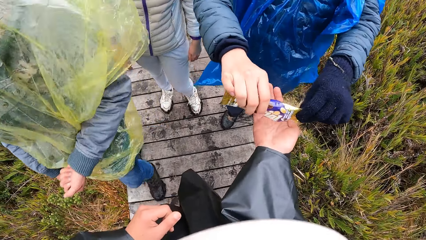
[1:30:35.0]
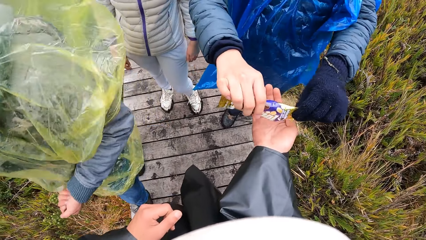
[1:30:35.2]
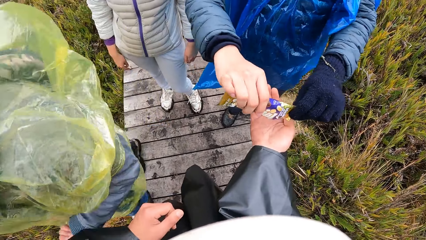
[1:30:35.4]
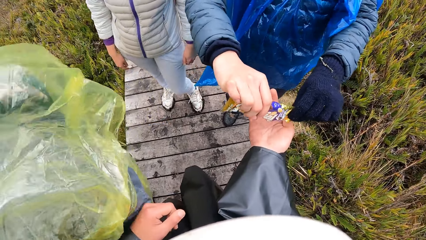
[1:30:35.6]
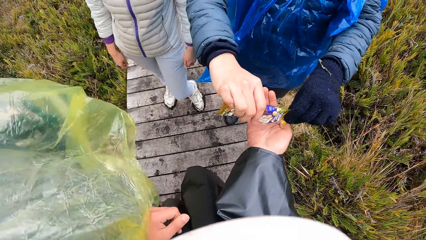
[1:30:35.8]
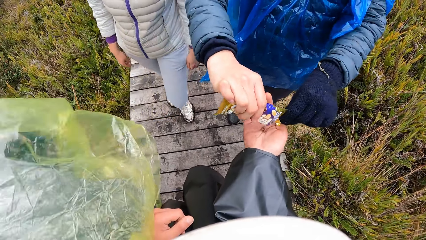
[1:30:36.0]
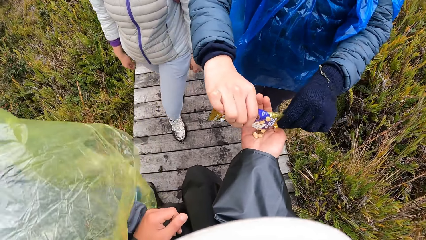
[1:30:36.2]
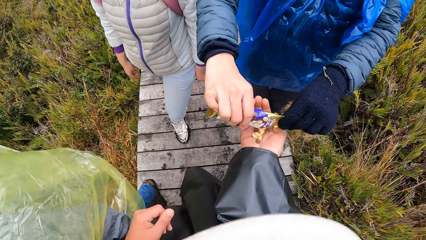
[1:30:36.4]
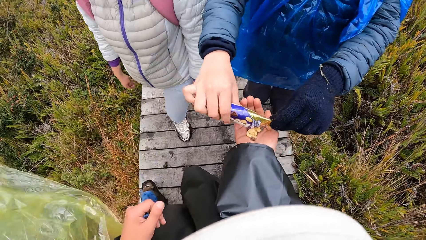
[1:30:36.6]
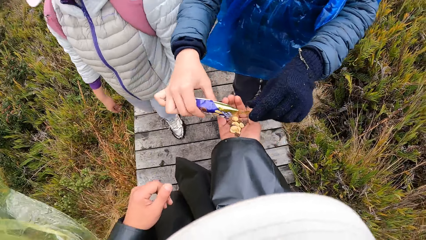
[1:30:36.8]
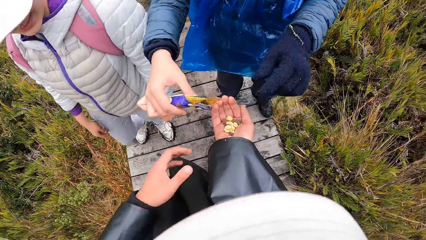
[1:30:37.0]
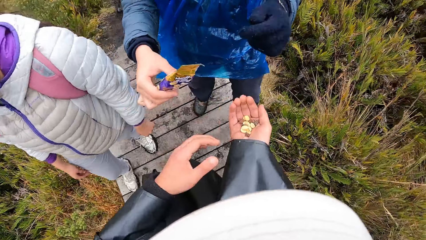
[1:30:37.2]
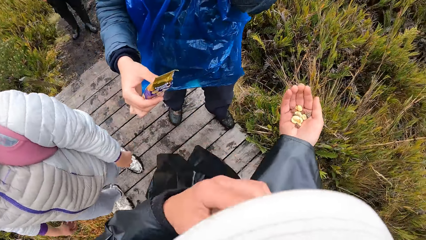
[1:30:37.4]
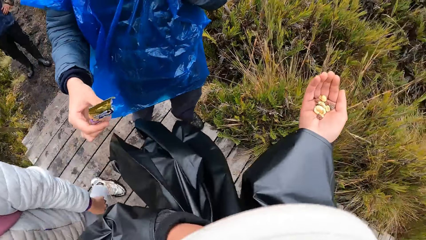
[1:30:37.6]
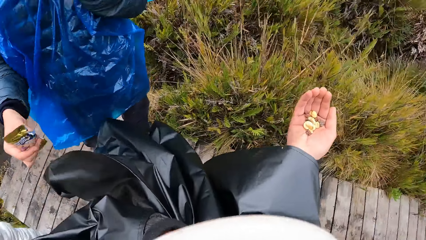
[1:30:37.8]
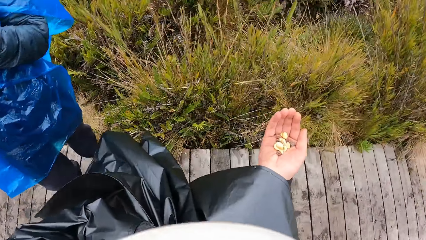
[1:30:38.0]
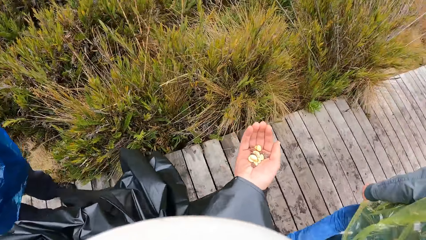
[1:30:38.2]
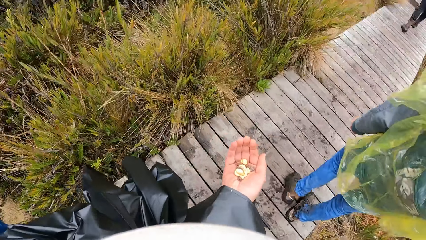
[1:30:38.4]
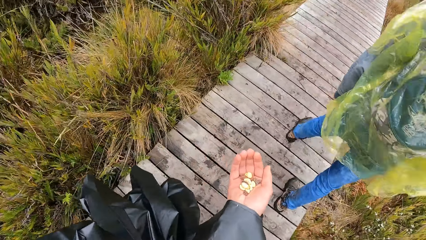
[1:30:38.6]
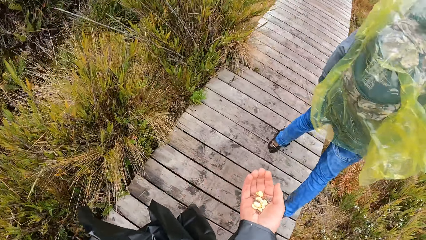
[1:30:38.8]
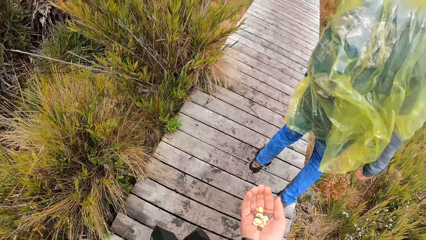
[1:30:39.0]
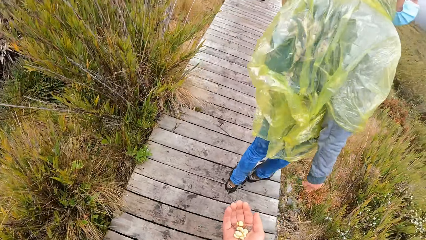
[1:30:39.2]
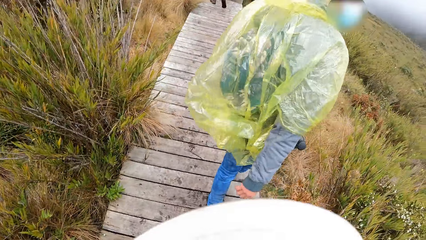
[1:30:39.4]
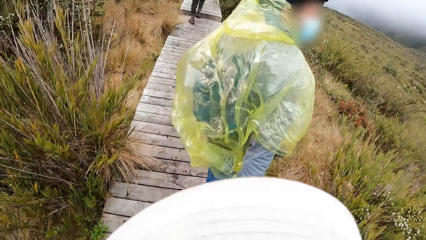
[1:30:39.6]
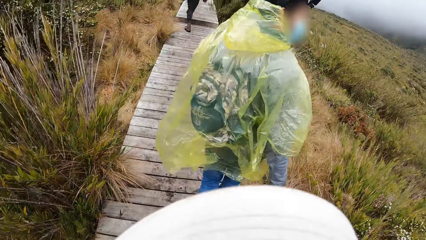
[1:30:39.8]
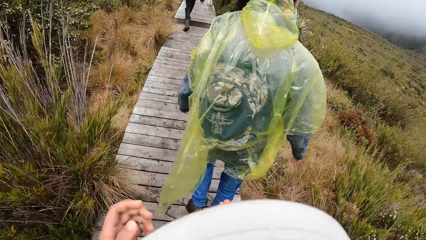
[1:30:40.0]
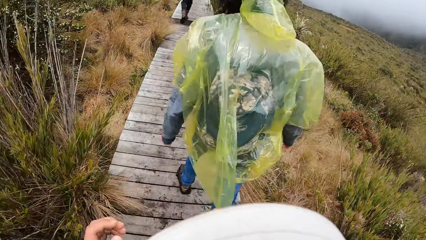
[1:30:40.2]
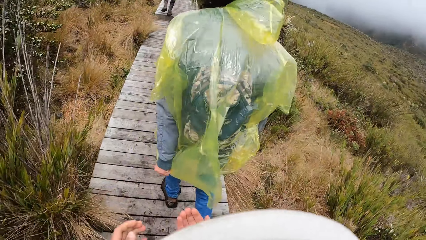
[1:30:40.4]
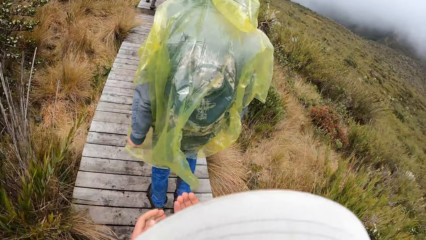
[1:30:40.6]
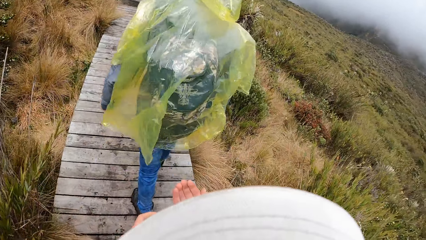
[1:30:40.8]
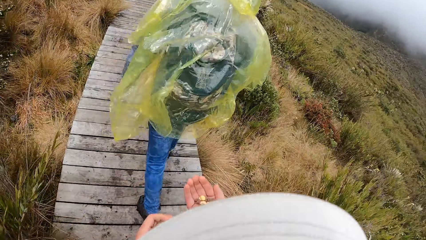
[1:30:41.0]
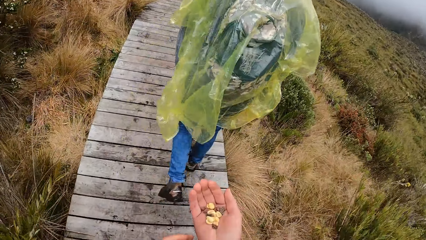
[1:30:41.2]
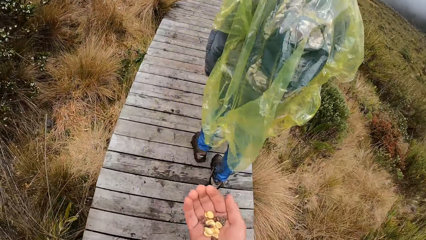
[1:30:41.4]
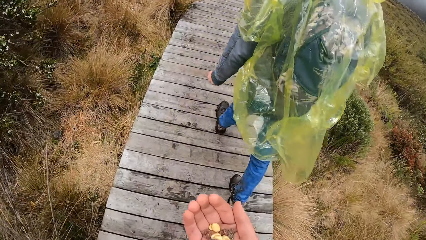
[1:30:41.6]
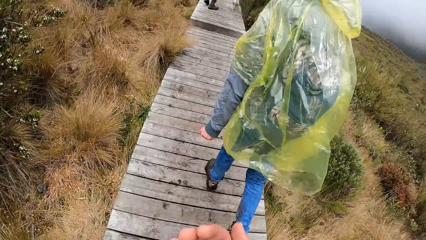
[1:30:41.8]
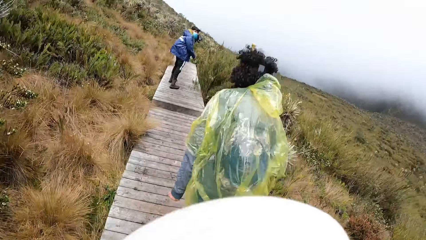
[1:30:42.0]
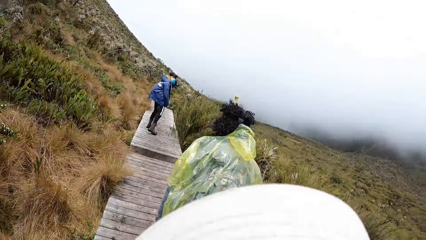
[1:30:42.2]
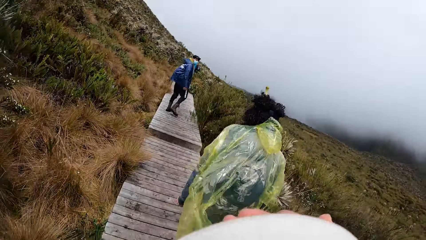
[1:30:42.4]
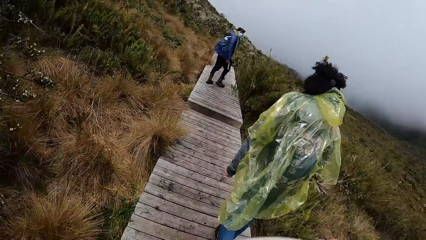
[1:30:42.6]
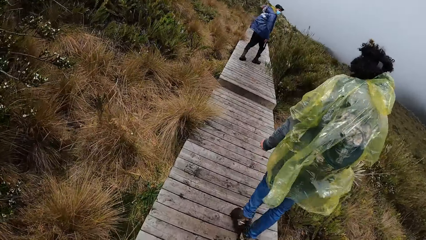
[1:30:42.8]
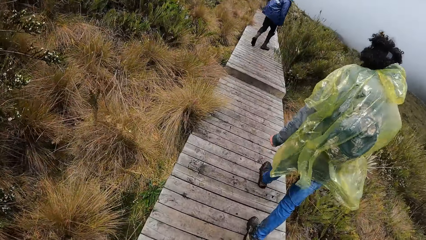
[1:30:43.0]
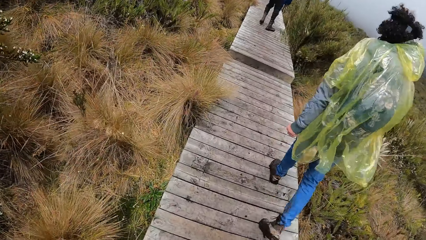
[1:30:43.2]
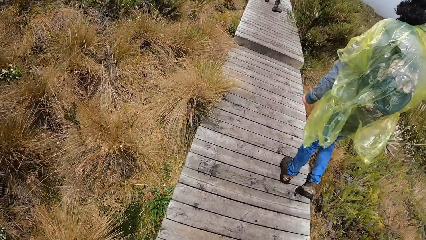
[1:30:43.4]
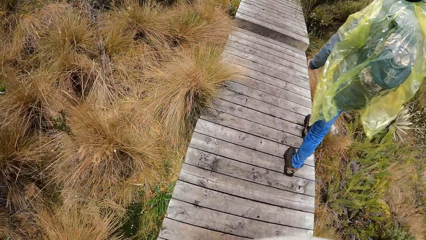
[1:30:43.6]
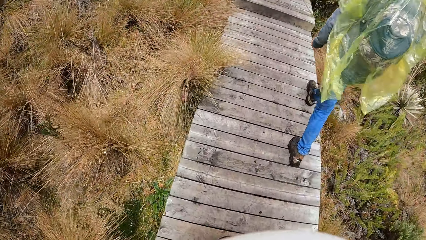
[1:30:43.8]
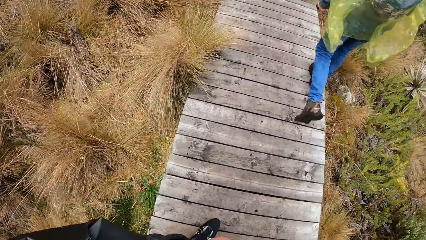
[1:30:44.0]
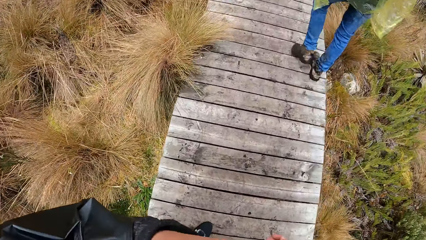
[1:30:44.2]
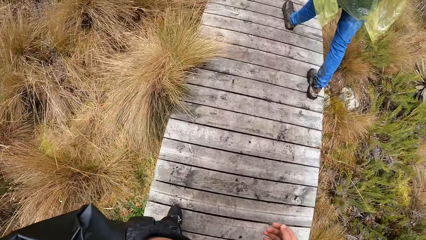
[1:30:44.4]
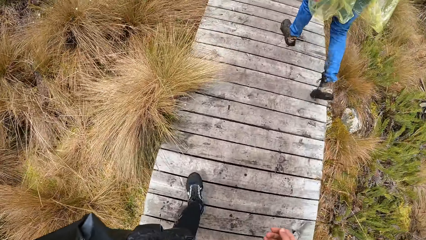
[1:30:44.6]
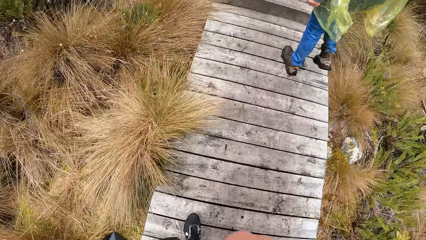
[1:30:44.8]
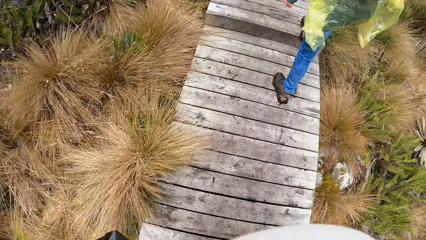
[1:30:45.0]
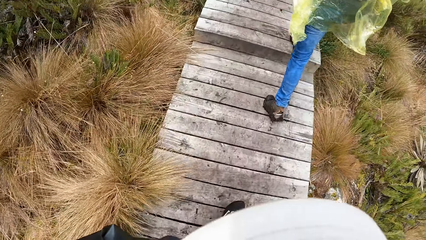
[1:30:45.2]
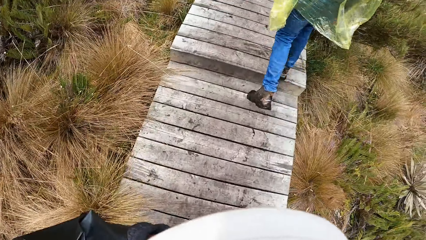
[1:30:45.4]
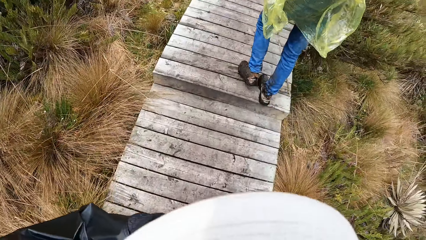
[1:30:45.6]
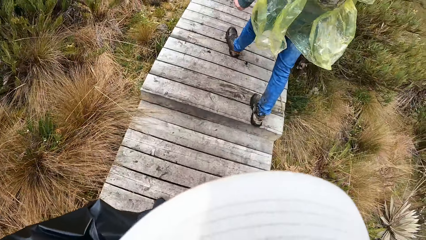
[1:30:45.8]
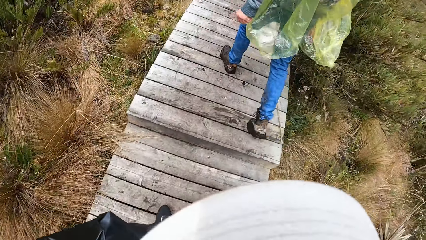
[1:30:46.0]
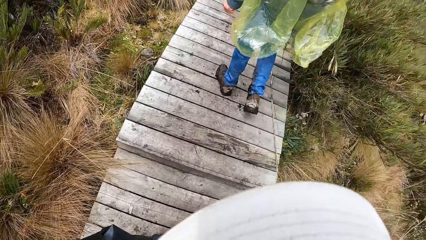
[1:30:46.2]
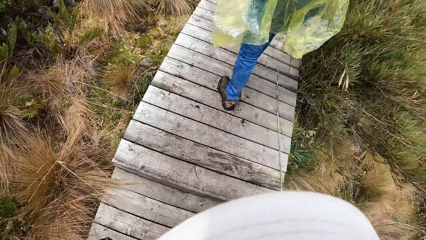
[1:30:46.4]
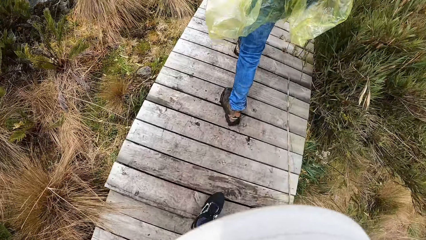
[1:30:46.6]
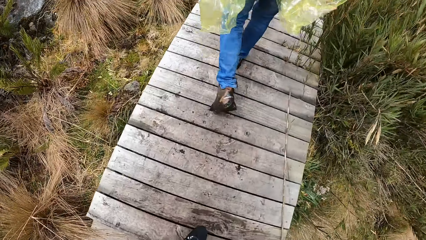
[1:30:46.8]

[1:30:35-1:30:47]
The camera wearer receives candy or nuts from the man with his right hand. He walks. He eats the candy in his right hand.

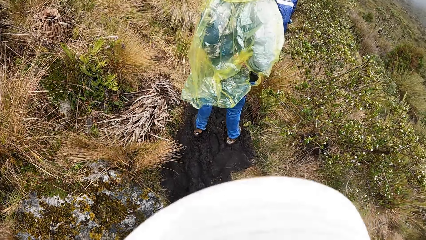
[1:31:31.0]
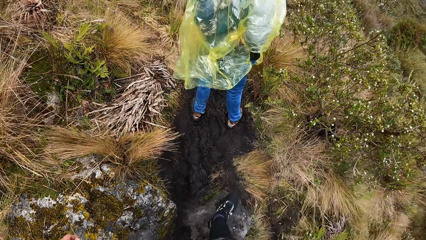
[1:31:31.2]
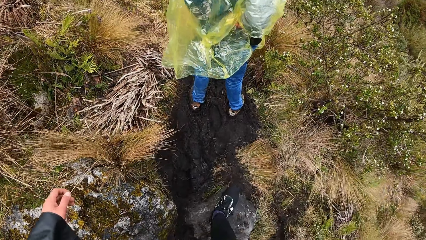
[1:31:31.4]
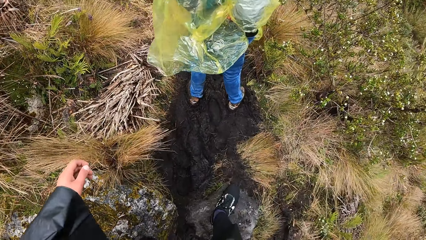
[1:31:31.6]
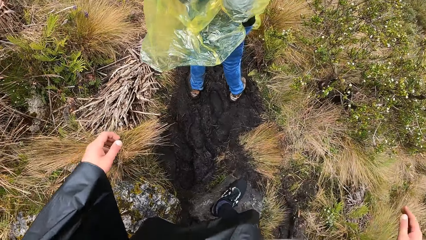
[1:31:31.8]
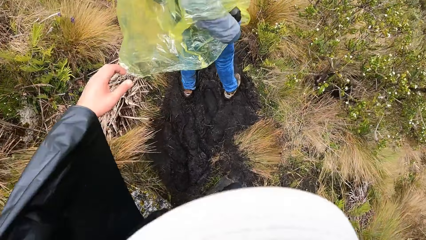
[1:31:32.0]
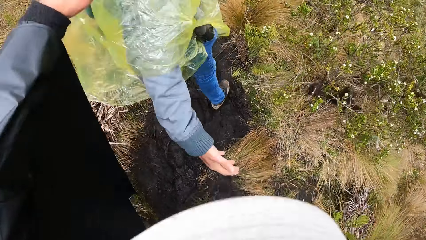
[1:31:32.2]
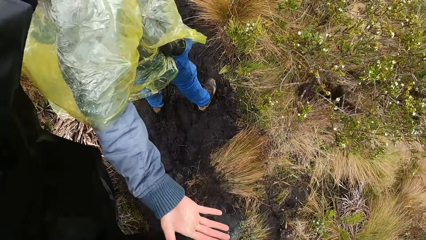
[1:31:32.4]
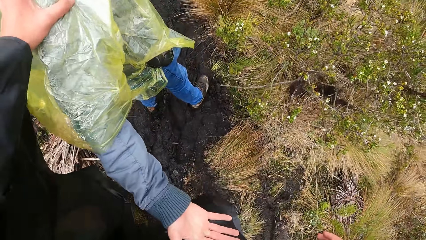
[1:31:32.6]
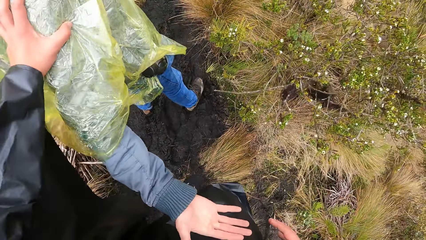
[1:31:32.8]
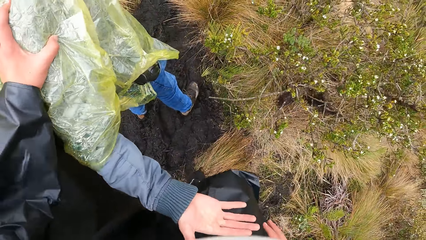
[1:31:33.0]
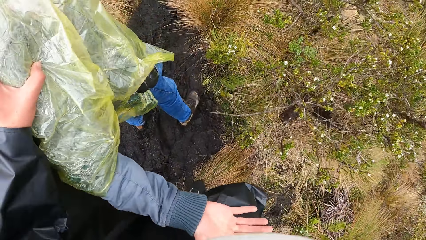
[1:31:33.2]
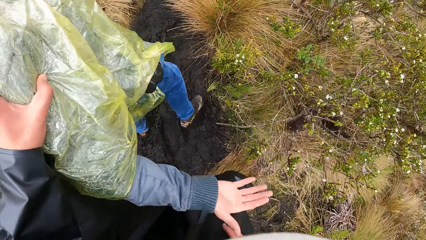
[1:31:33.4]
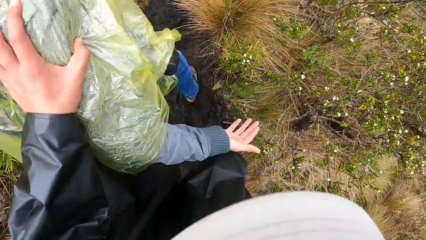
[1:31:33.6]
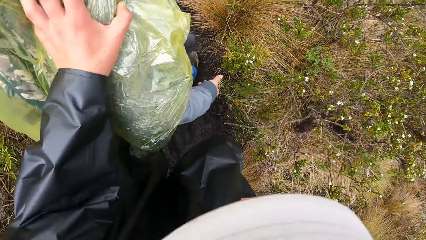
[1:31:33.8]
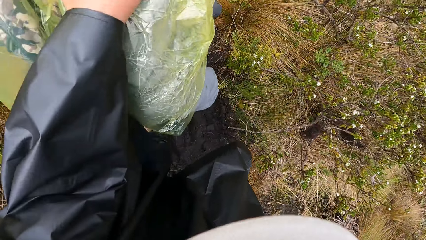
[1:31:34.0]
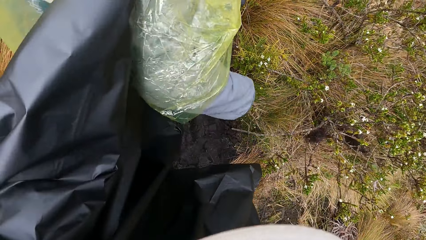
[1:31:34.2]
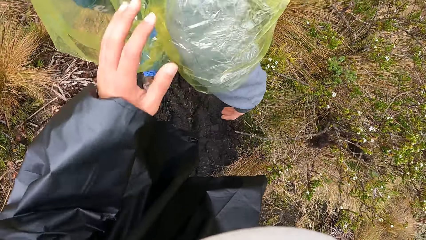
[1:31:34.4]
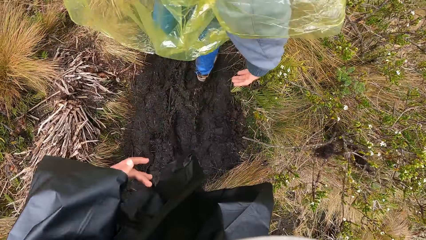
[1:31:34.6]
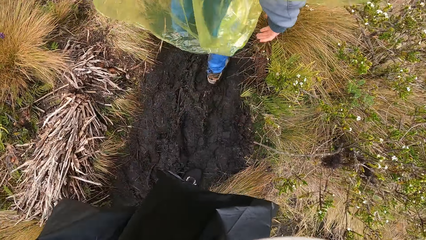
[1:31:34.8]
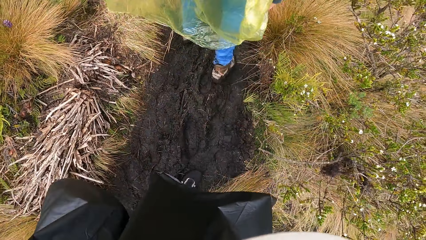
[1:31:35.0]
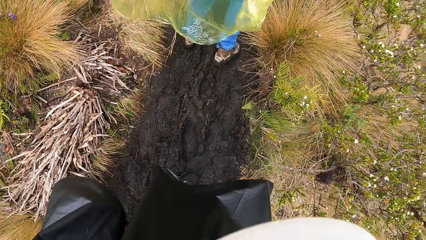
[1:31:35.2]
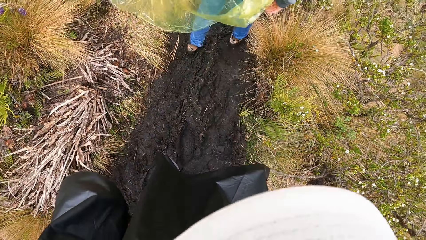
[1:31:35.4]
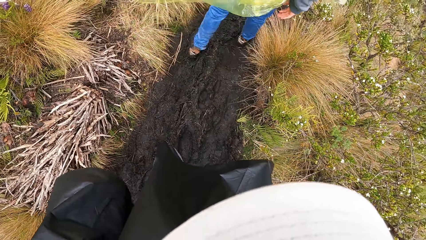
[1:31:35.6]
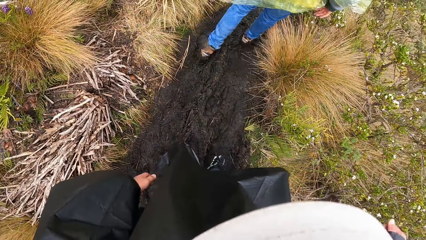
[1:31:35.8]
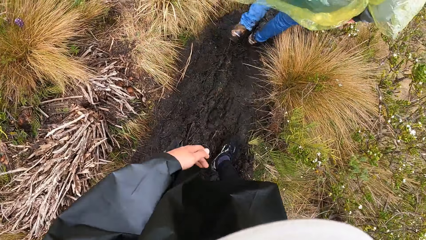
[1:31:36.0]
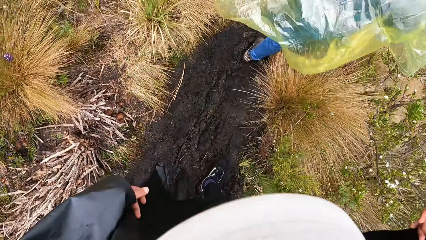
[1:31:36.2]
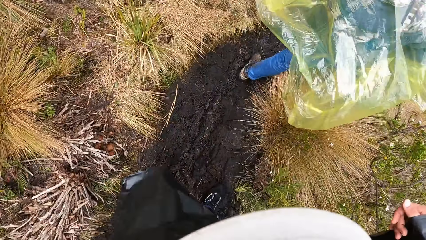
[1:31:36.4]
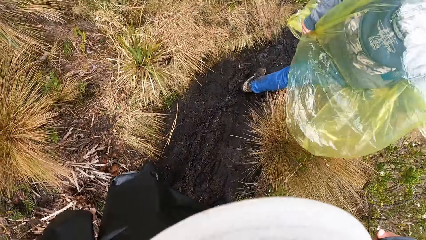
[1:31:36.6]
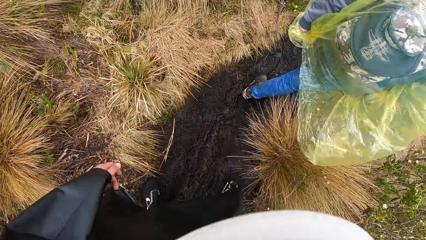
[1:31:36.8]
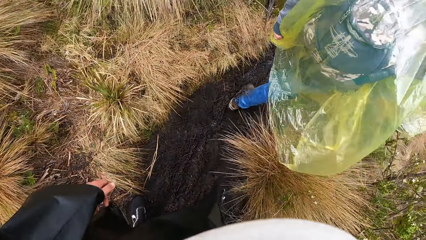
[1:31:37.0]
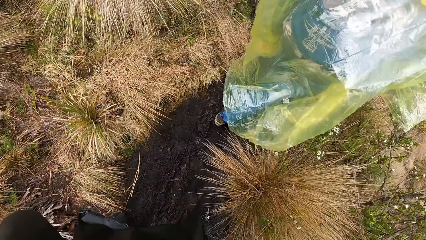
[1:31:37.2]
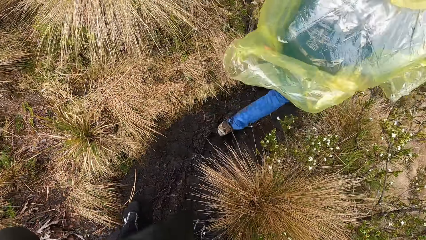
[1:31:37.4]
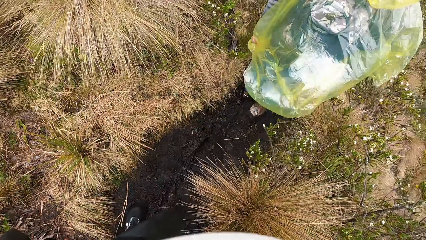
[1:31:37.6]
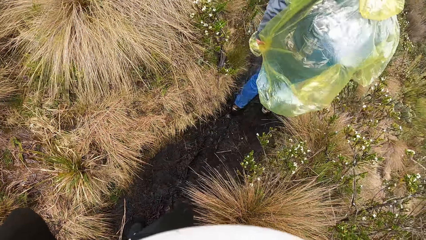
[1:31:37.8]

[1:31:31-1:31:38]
The camera wearer places his left hand on the shoulder of the man. He walks.
